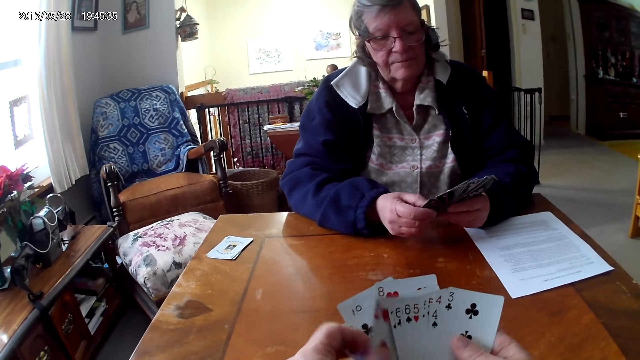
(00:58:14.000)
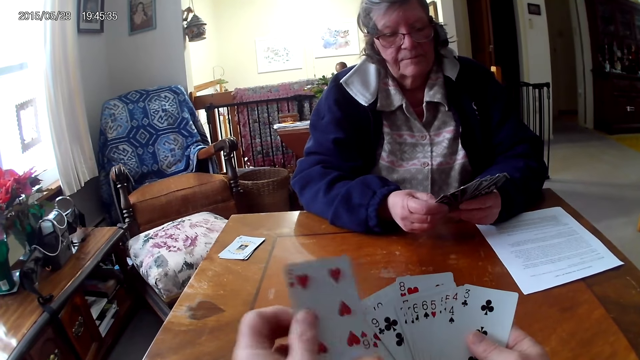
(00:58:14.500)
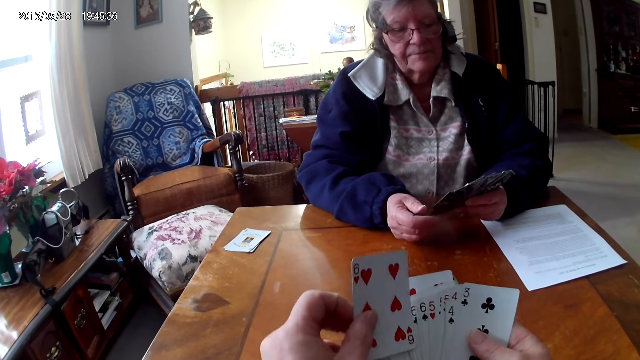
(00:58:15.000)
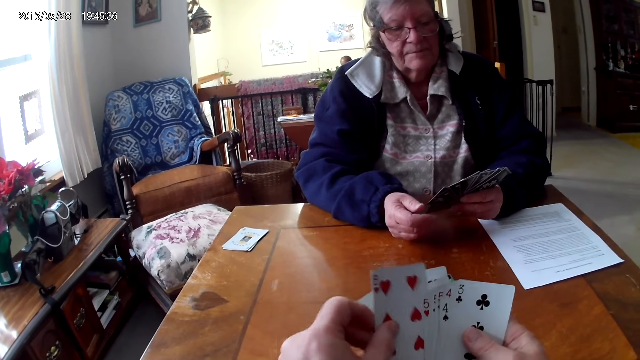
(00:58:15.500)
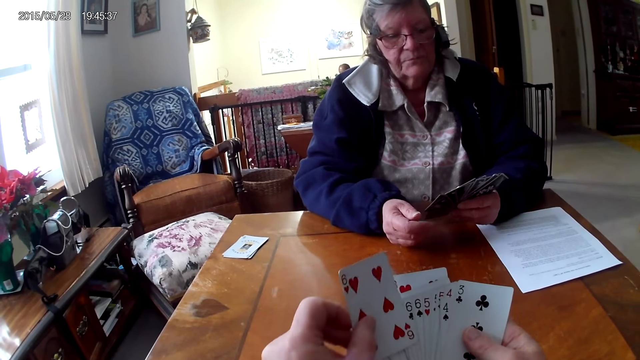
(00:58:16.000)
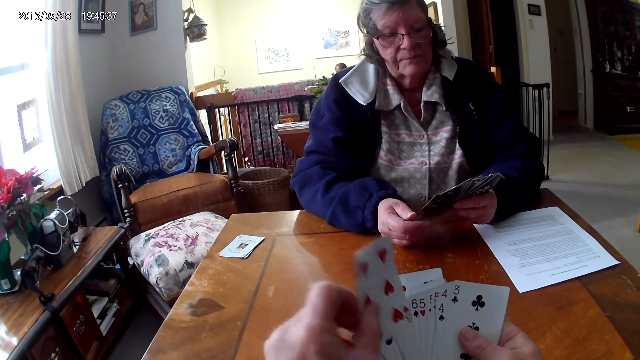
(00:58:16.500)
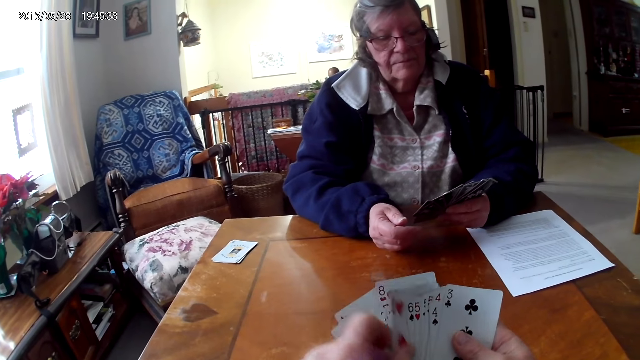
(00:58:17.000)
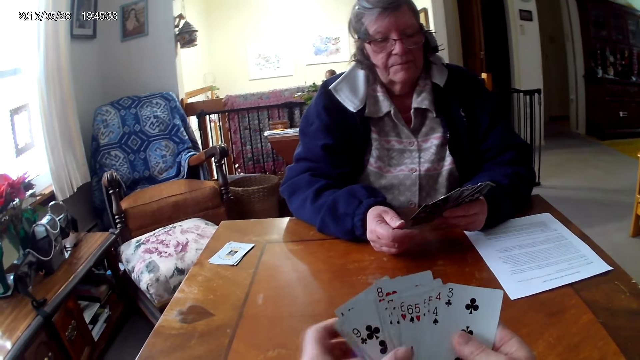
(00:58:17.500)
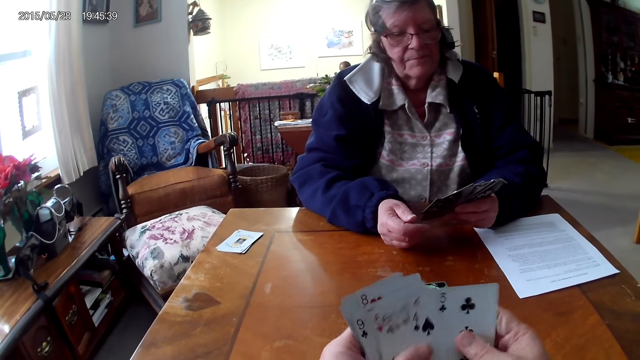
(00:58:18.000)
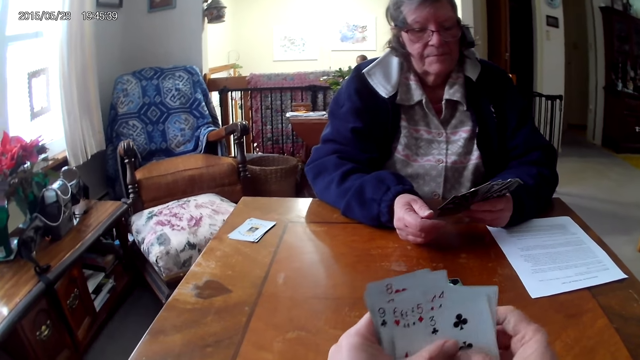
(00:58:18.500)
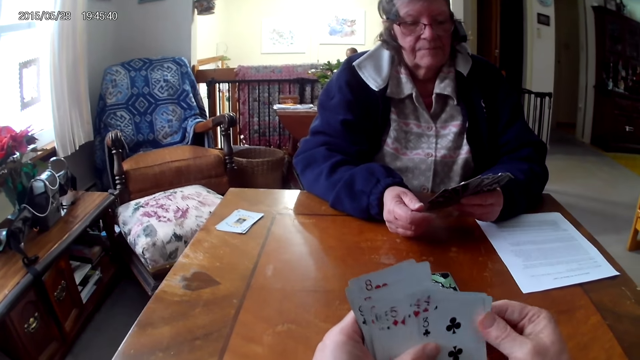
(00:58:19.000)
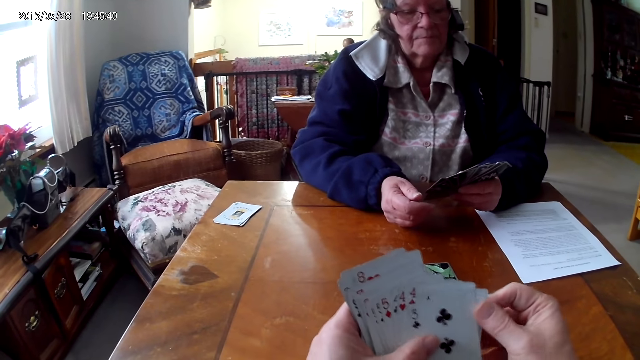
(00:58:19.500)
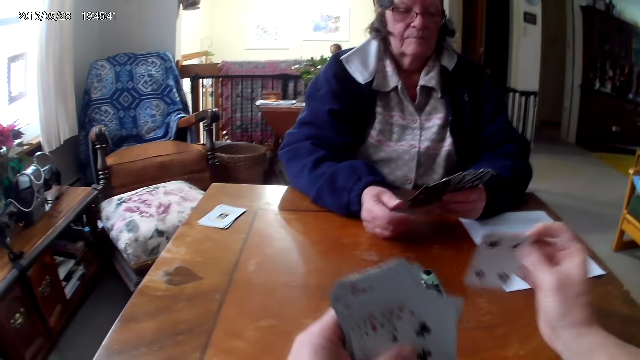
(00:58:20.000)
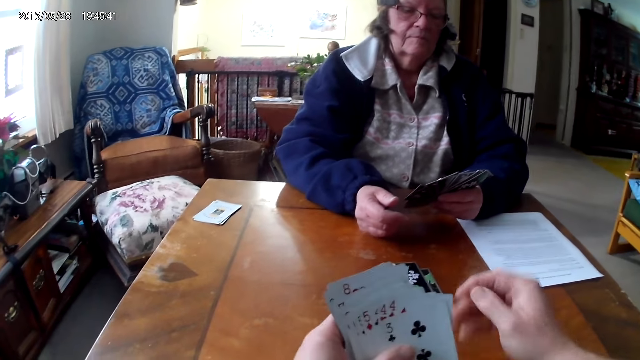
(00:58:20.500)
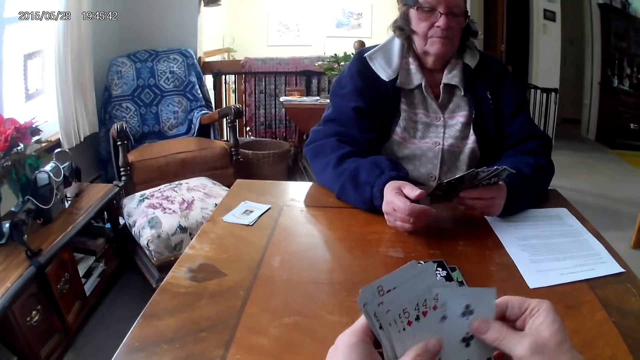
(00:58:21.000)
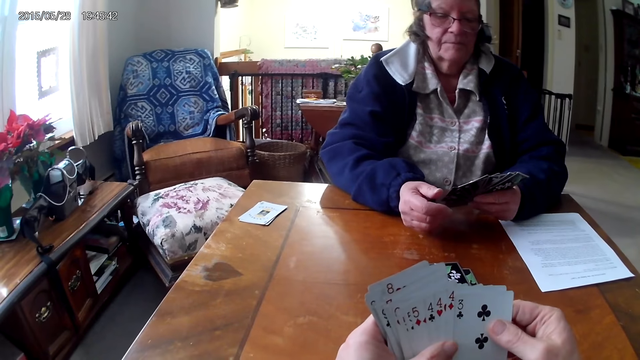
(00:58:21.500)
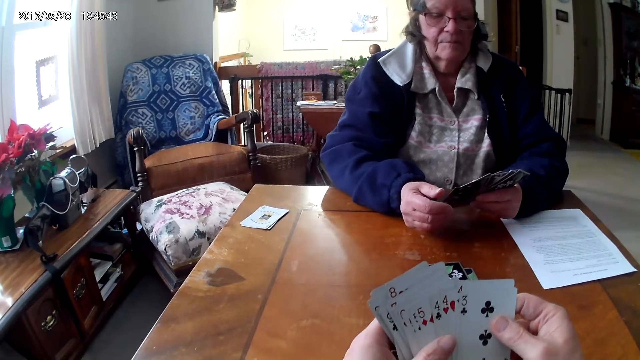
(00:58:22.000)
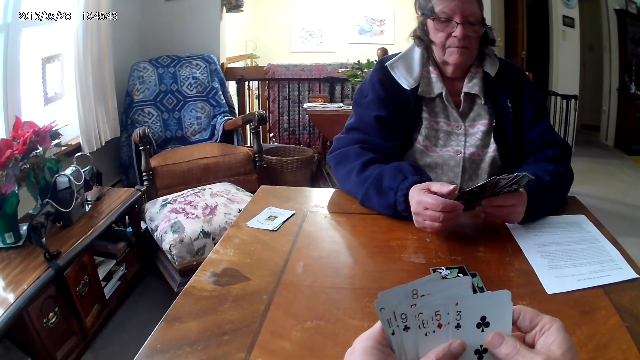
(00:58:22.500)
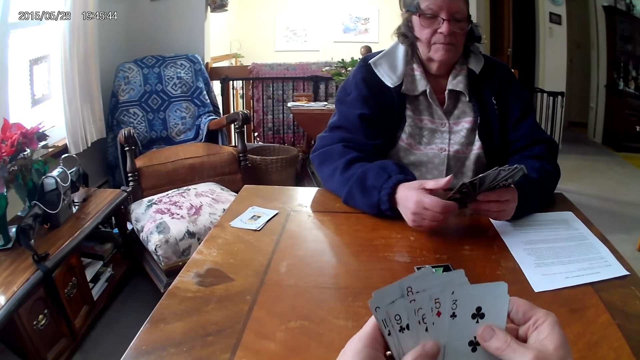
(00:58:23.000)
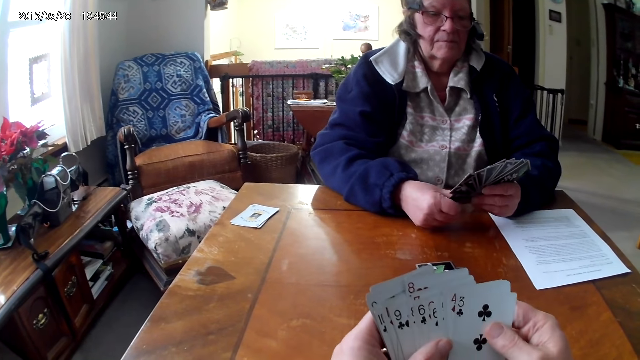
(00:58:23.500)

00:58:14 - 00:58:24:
The camera wearer puts the card on the table.

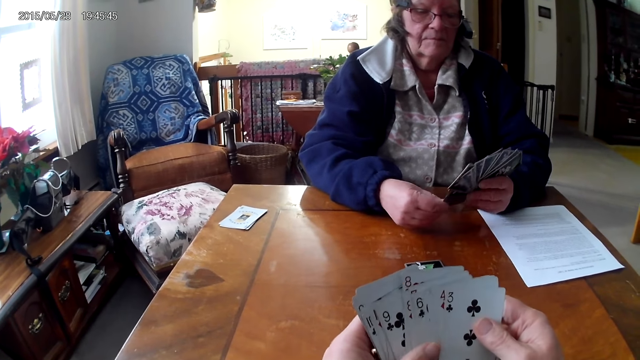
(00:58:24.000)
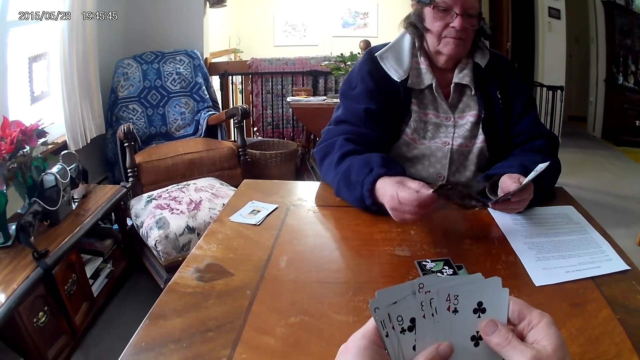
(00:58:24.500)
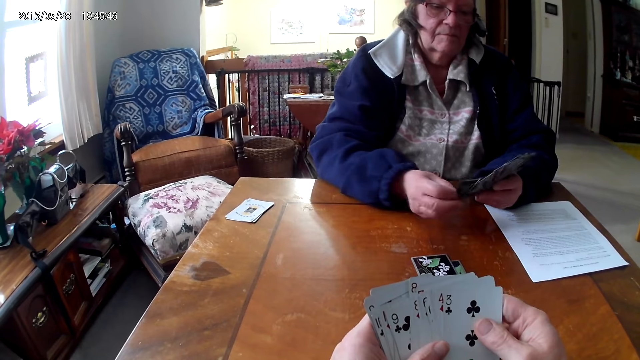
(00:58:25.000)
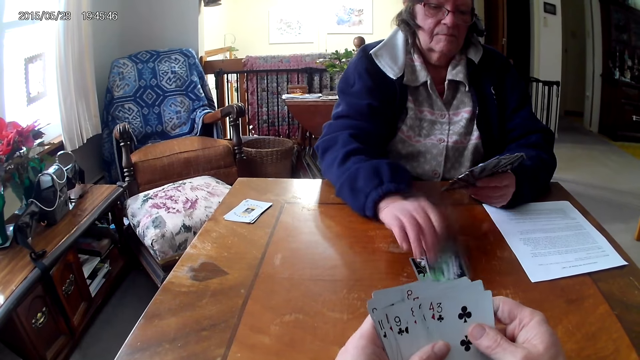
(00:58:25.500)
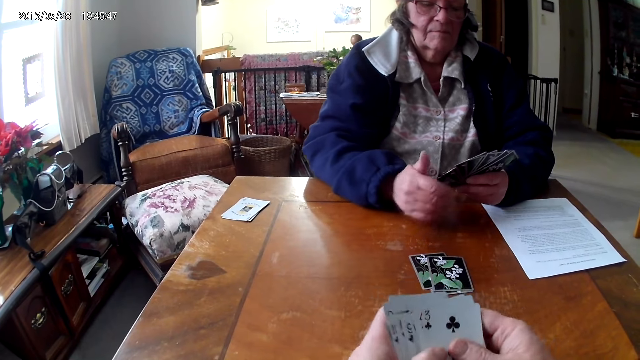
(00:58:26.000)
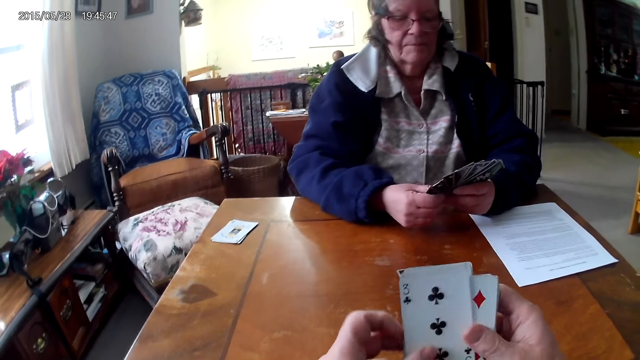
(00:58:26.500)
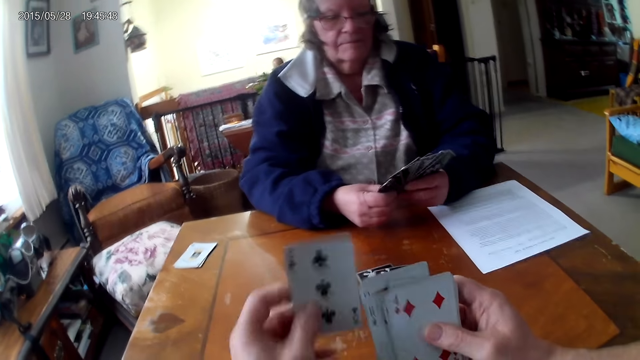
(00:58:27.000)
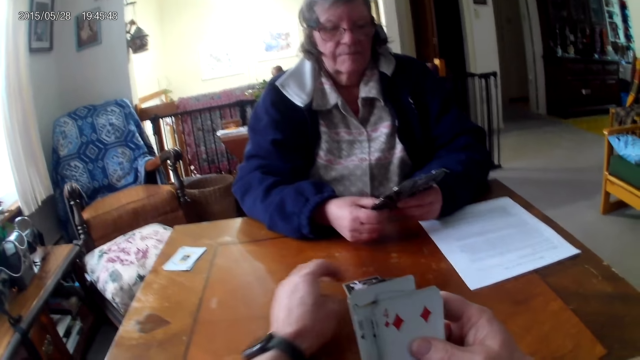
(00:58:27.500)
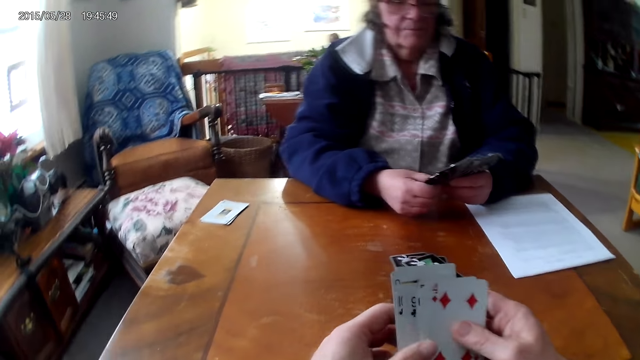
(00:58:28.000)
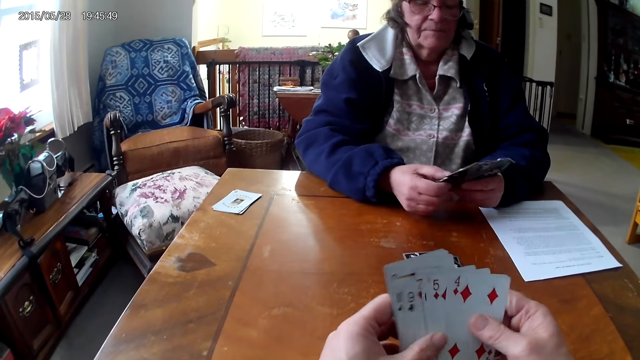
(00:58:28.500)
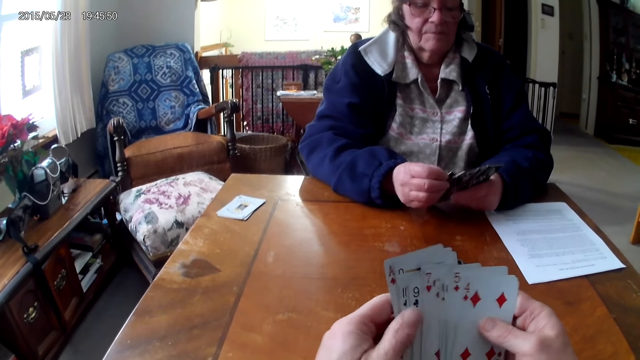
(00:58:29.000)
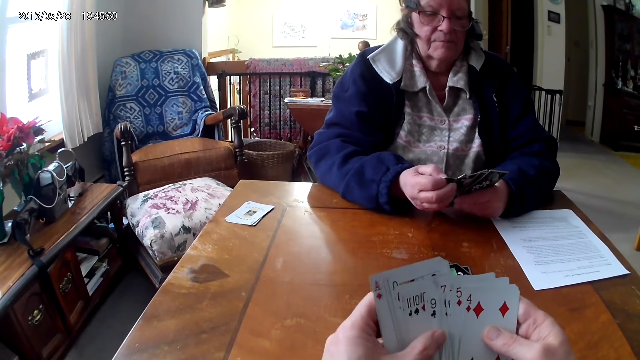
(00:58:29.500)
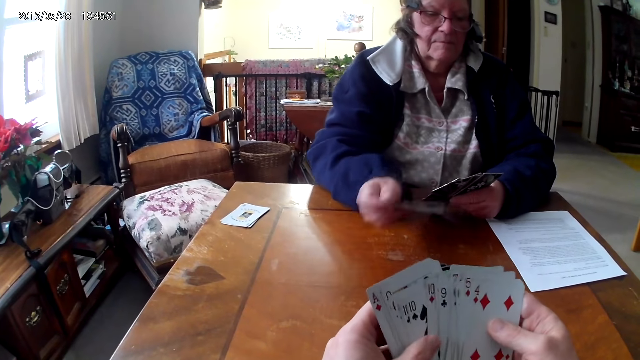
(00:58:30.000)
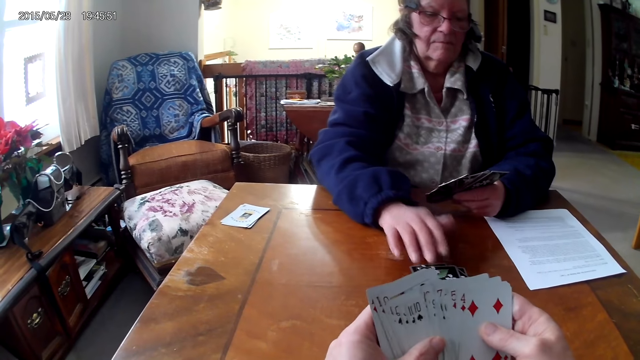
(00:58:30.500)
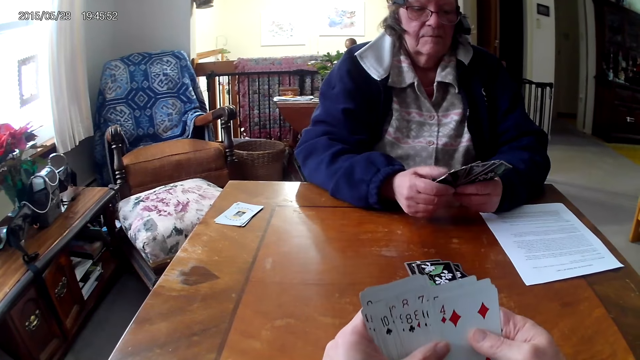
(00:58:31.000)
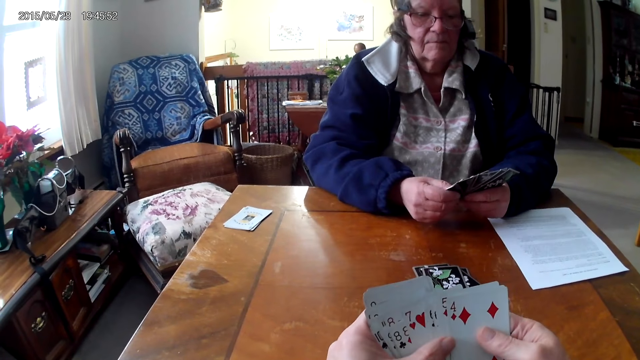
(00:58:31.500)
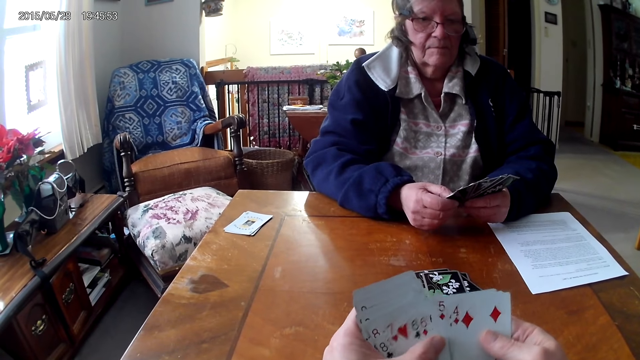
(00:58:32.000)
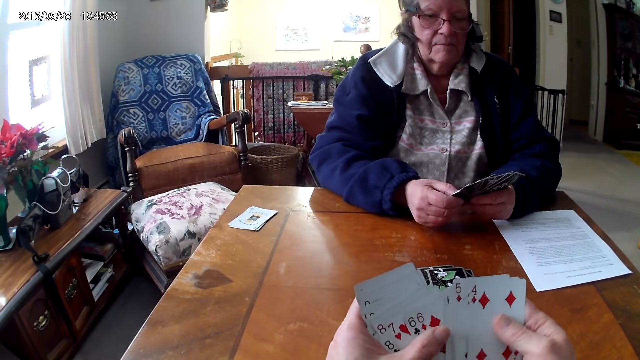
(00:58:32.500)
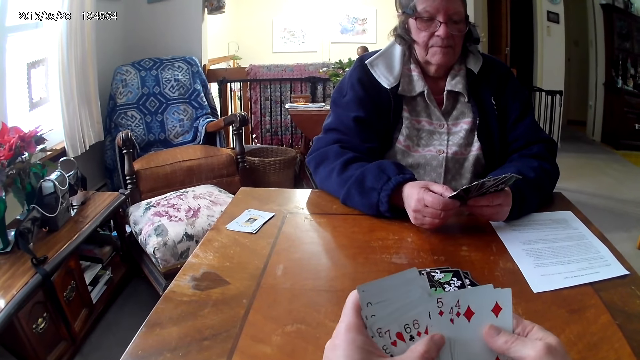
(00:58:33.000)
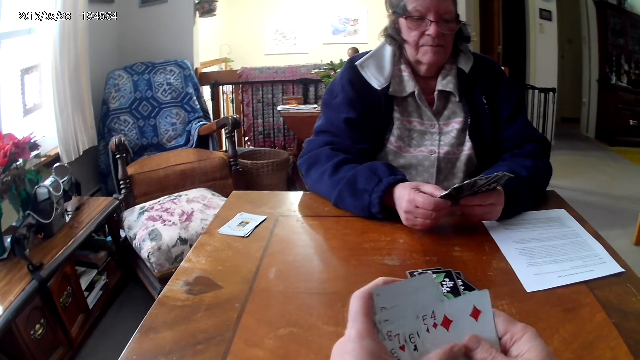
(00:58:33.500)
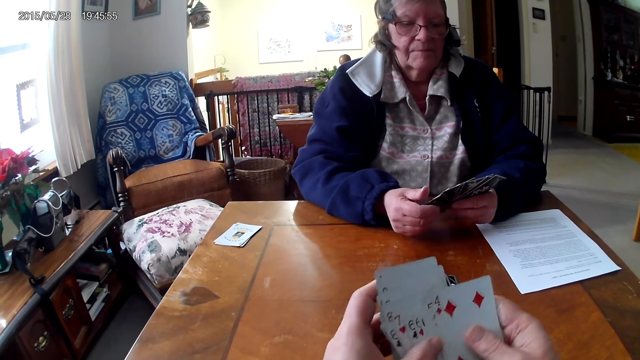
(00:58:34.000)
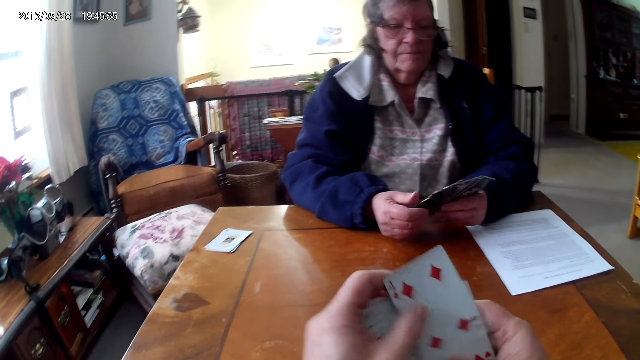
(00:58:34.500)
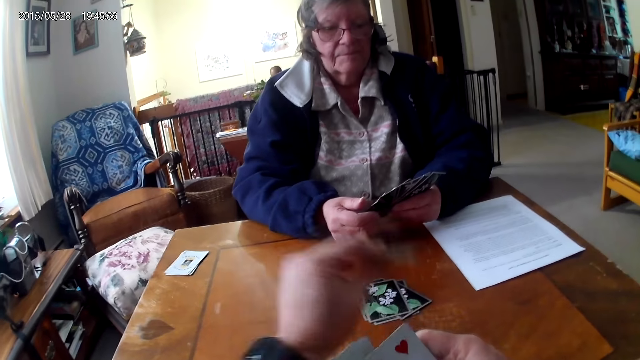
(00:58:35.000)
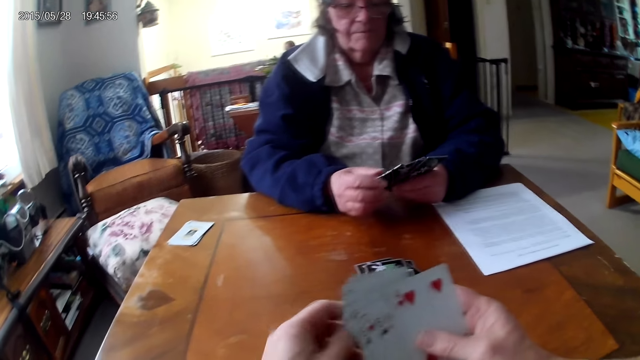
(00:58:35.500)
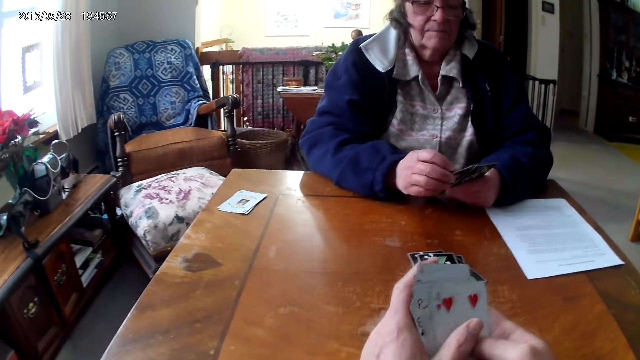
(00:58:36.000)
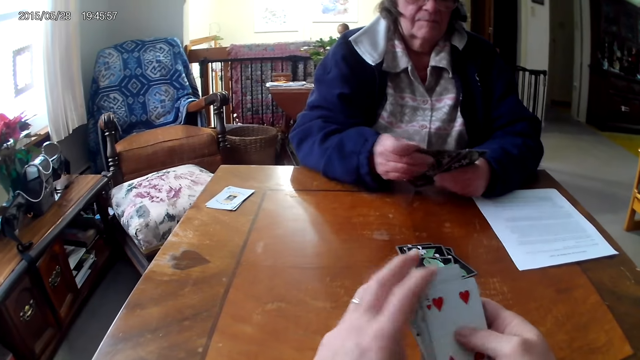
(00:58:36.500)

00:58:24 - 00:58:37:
A woman puts the card on the table. The camera wearer puts the card on the table. The woman puts the card on the table. The camera wearer puts the card on the table.
